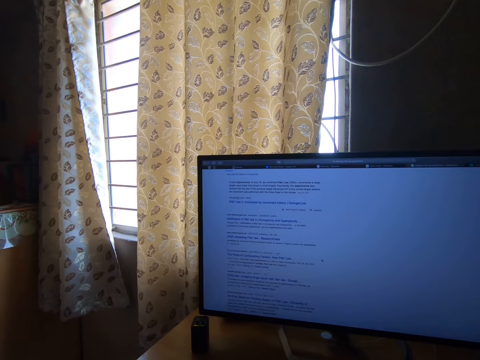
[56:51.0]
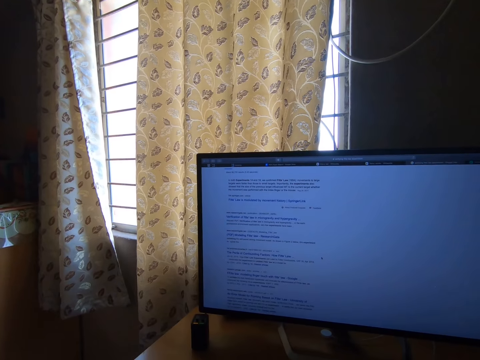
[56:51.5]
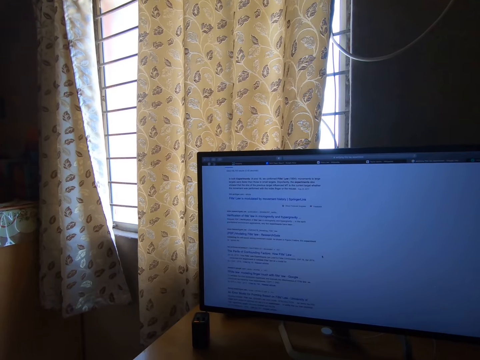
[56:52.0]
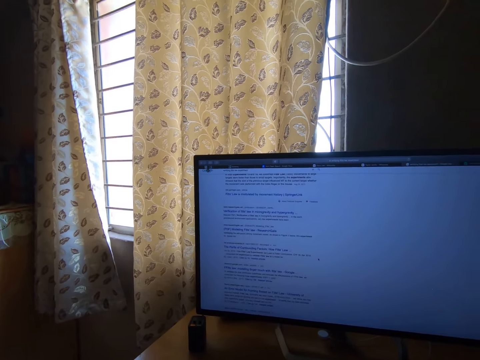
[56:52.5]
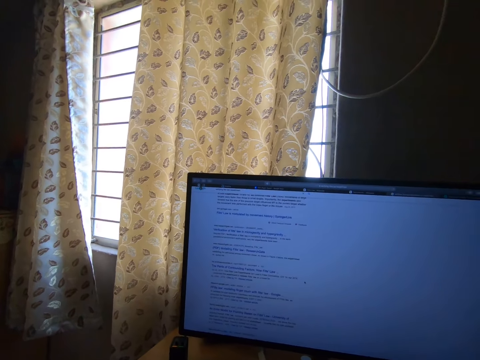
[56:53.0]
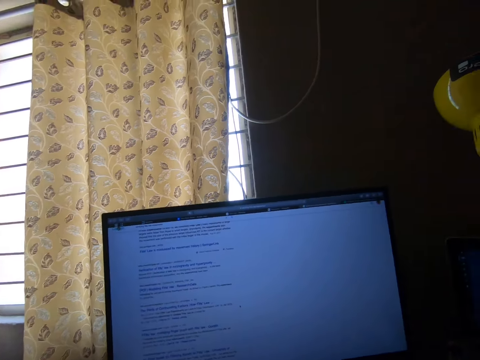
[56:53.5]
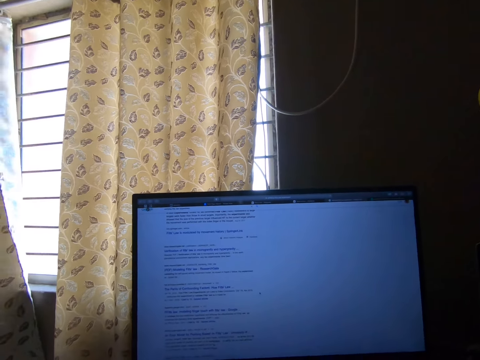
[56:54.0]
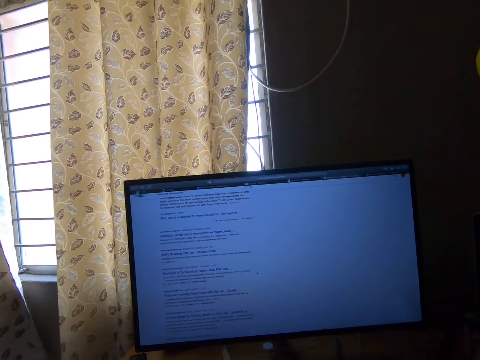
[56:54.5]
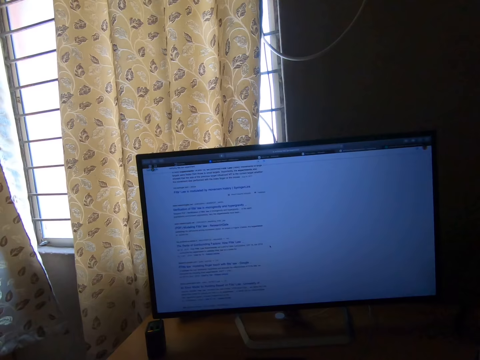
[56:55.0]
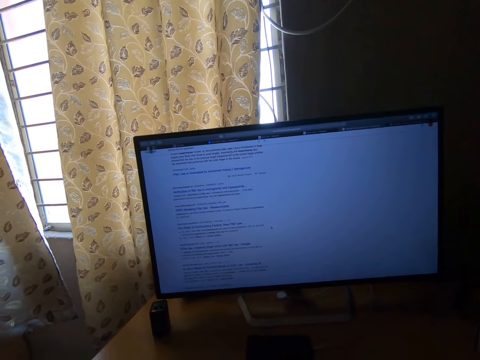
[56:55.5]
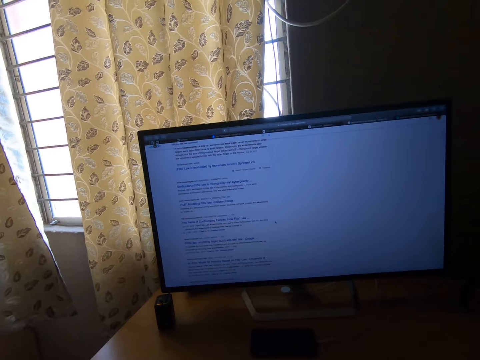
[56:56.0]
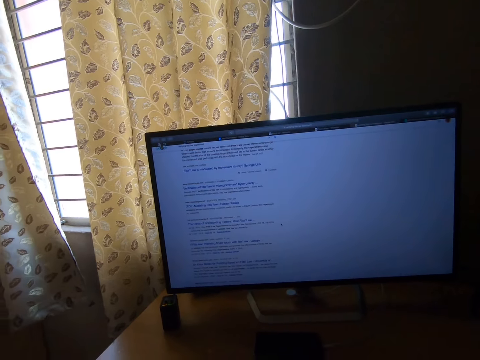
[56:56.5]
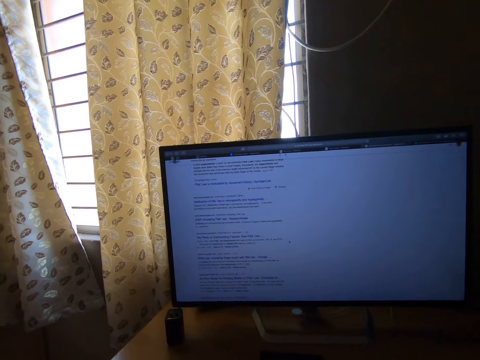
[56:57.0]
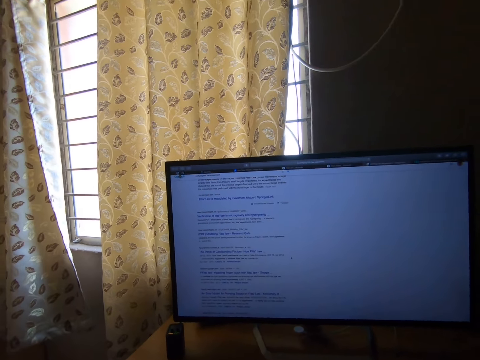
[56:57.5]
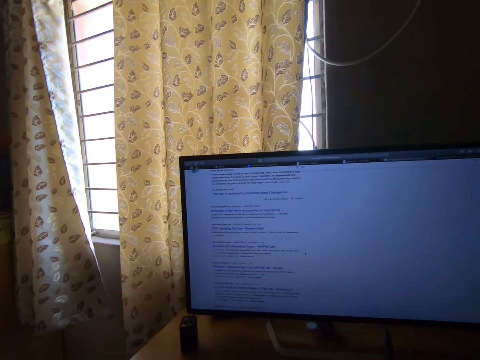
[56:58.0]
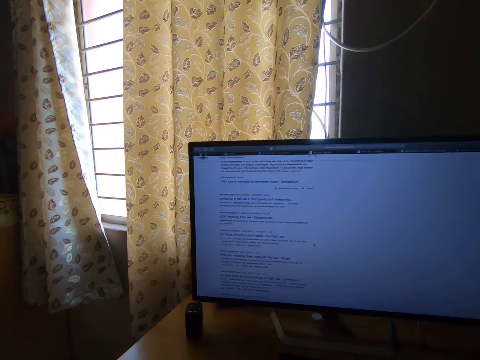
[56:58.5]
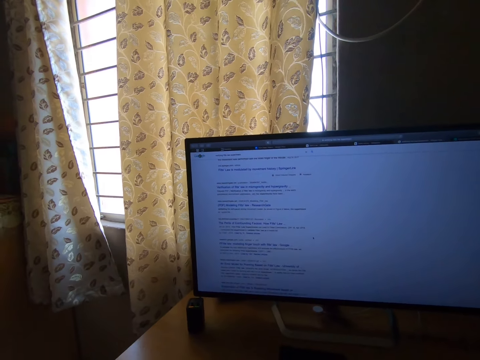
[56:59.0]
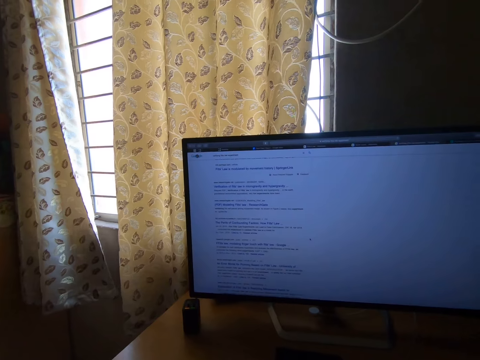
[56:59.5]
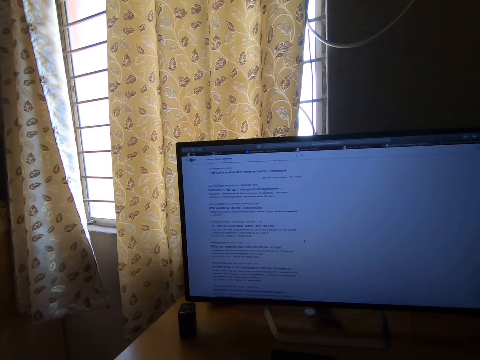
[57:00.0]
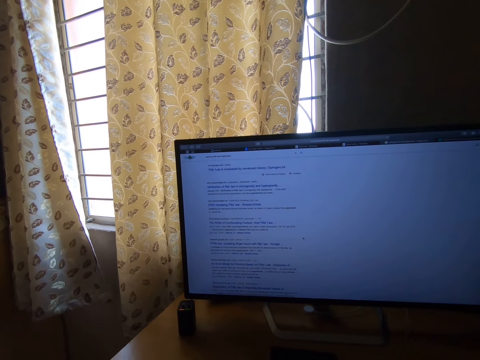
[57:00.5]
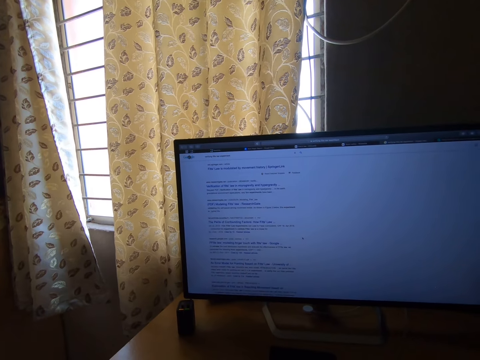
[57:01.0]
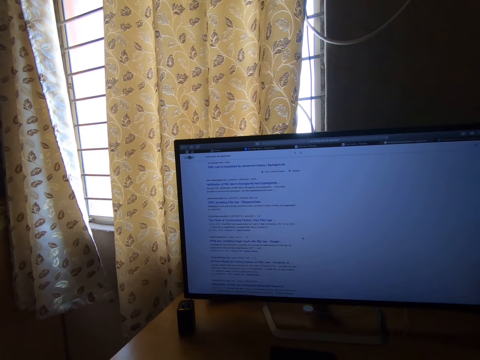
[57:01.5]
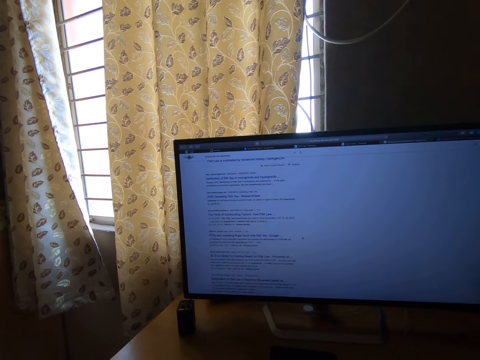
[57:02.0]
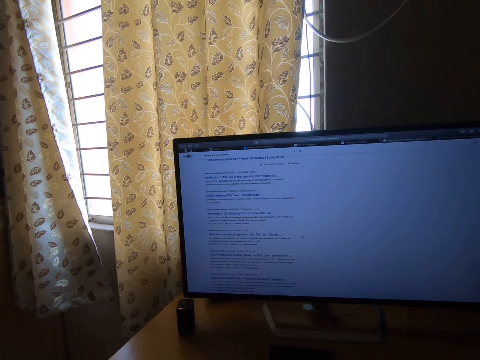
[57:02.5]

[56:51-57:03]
The camera wearer stares at the monitor.

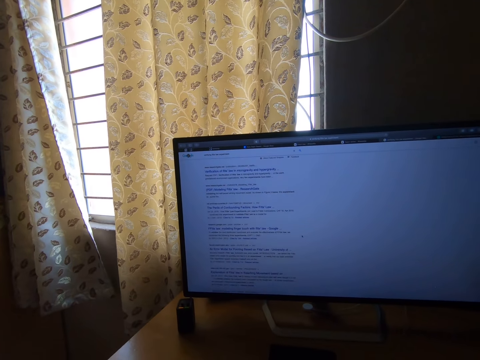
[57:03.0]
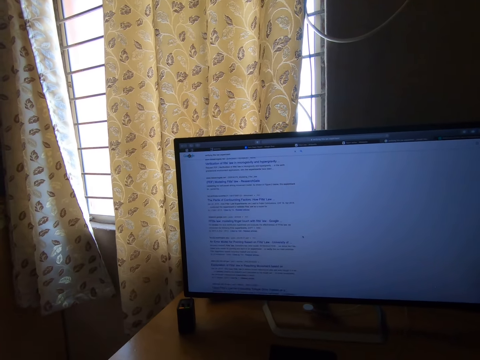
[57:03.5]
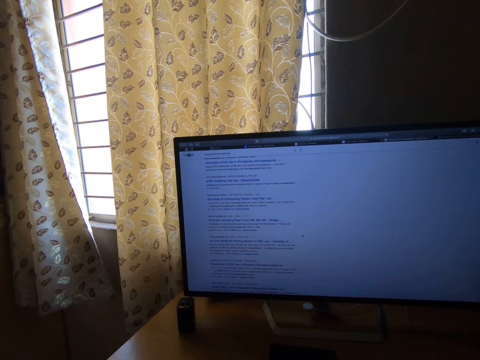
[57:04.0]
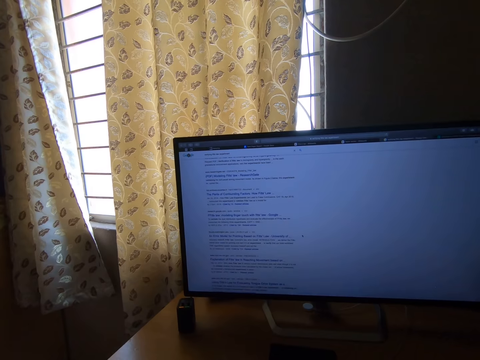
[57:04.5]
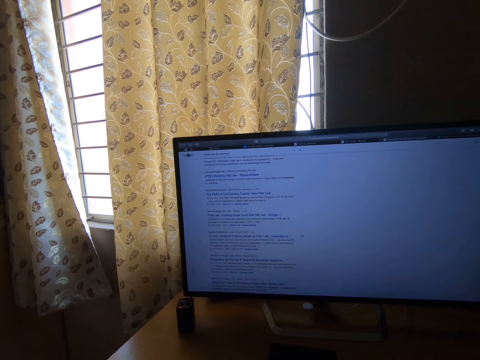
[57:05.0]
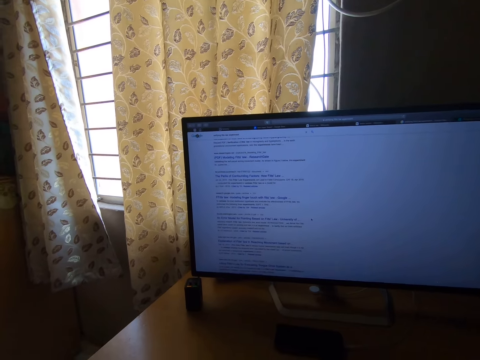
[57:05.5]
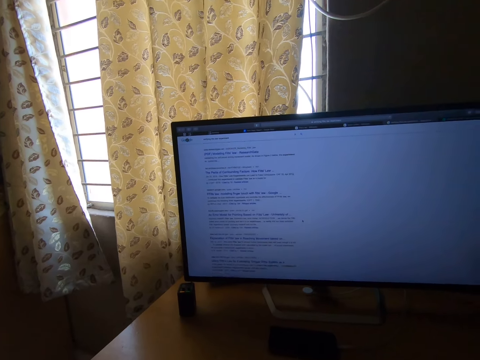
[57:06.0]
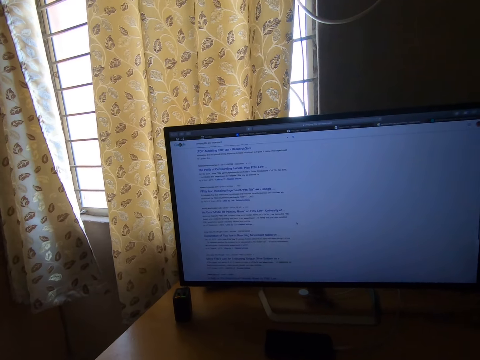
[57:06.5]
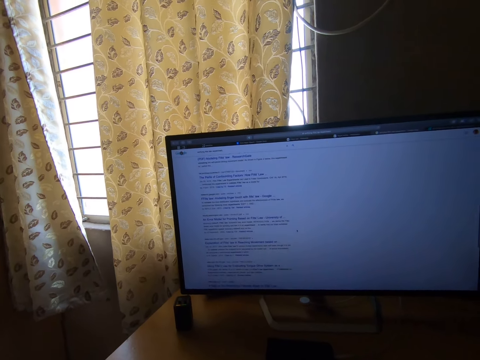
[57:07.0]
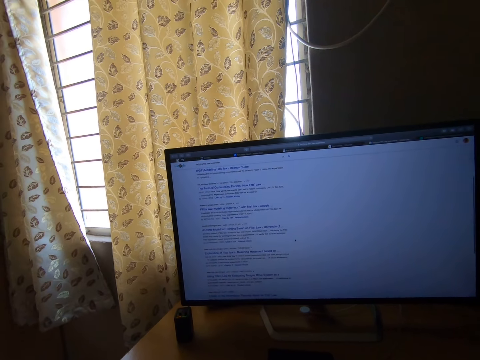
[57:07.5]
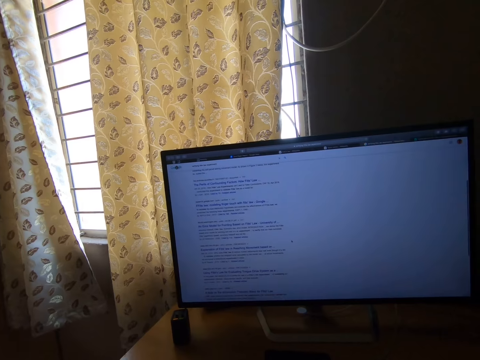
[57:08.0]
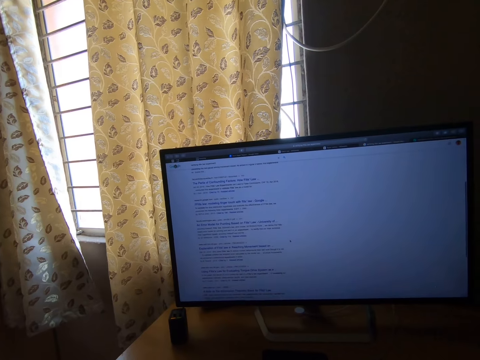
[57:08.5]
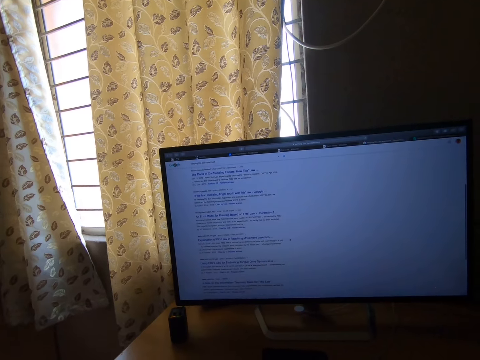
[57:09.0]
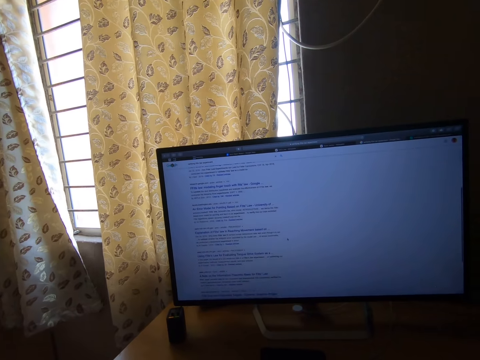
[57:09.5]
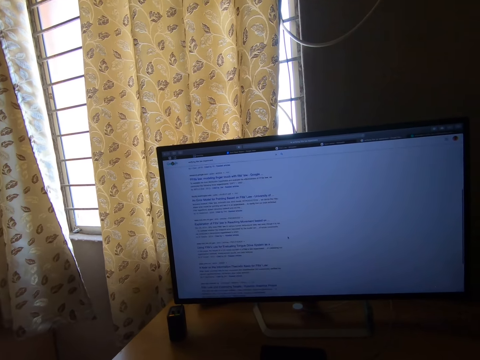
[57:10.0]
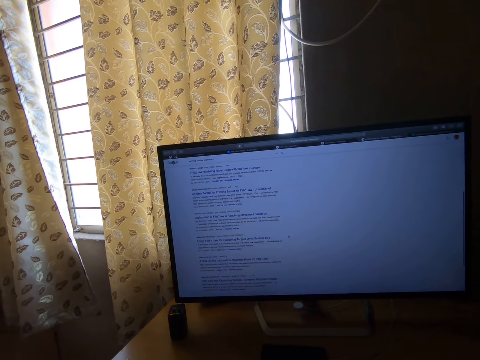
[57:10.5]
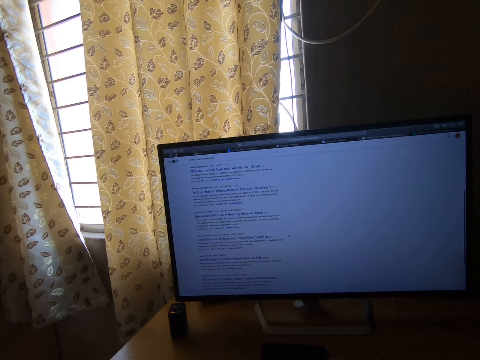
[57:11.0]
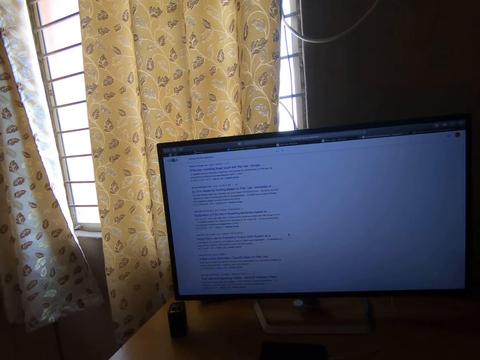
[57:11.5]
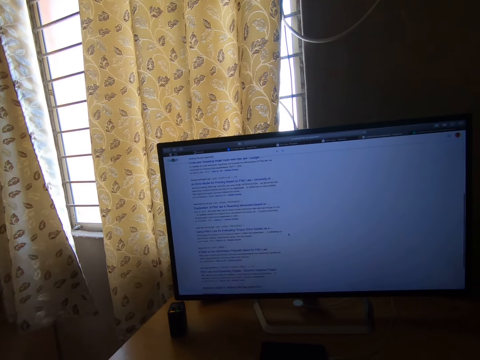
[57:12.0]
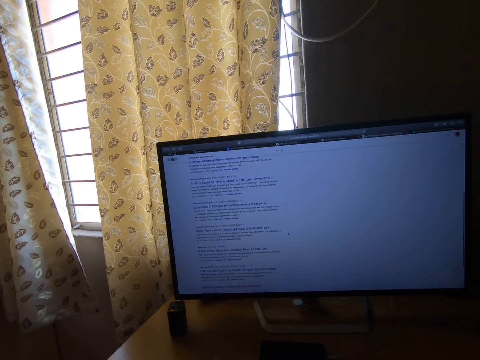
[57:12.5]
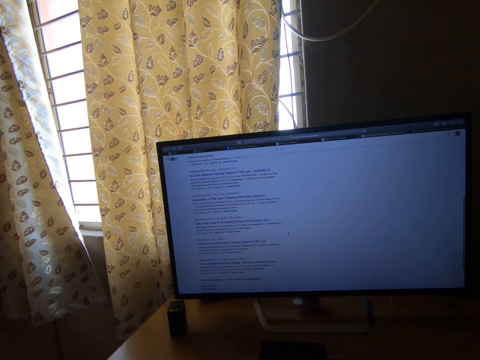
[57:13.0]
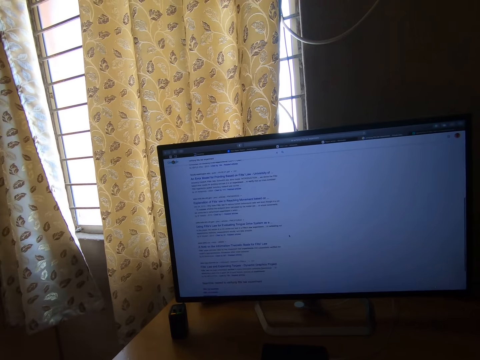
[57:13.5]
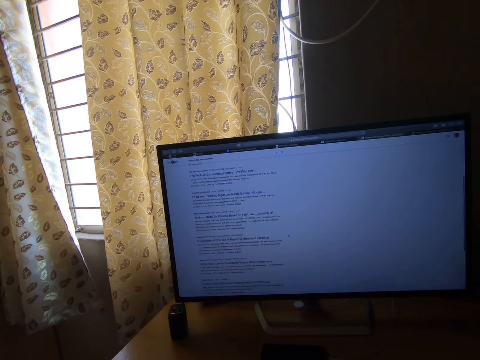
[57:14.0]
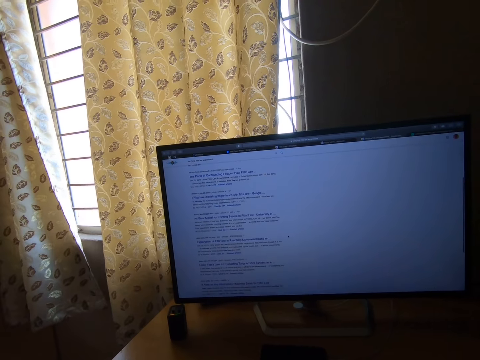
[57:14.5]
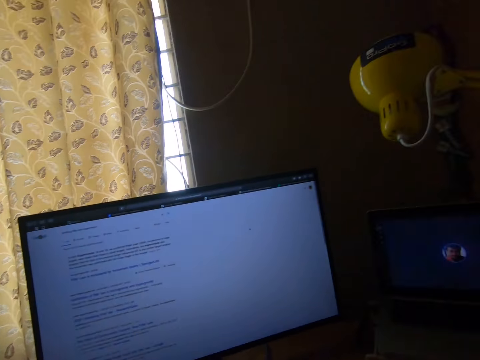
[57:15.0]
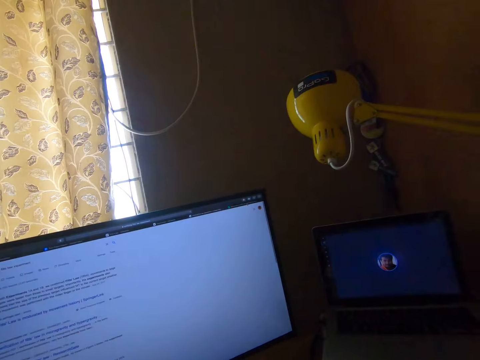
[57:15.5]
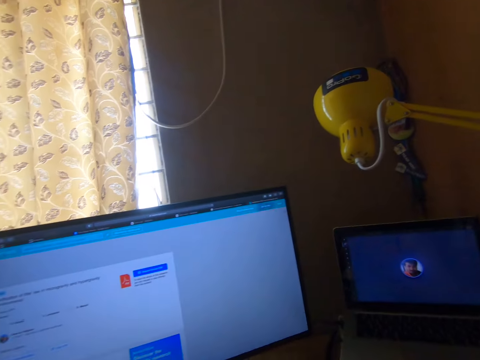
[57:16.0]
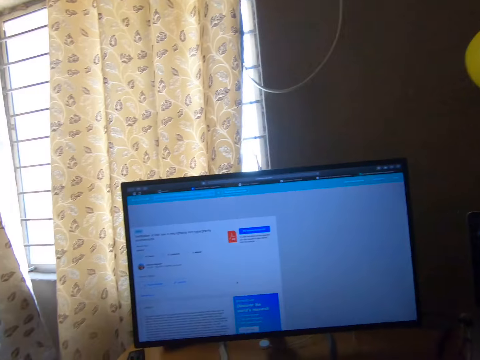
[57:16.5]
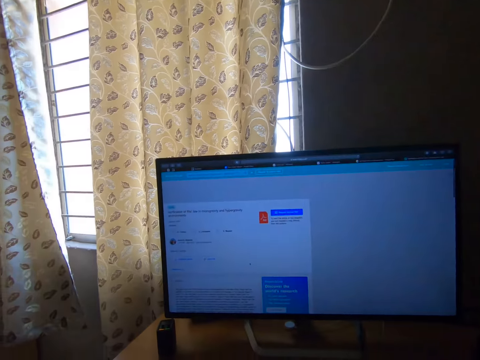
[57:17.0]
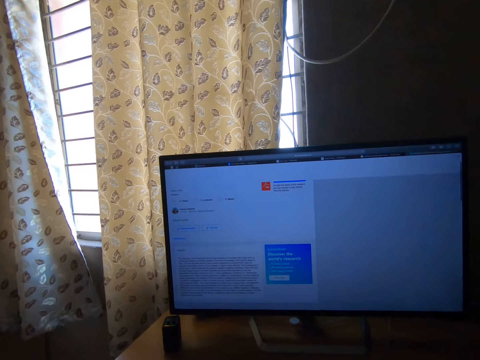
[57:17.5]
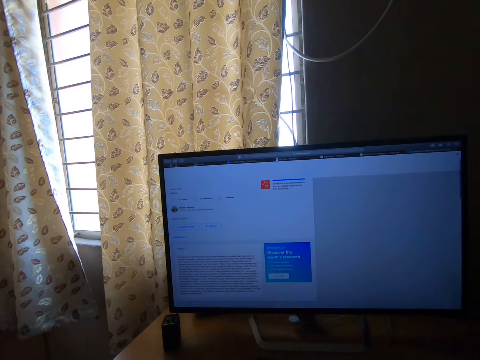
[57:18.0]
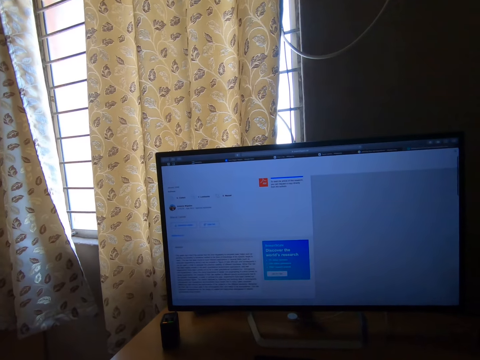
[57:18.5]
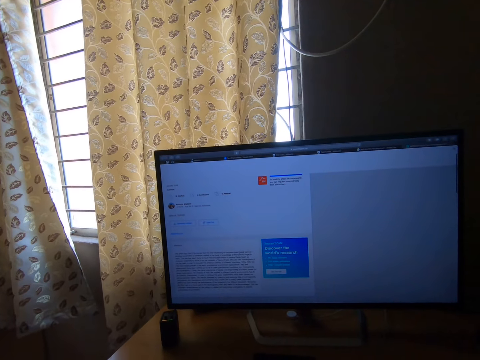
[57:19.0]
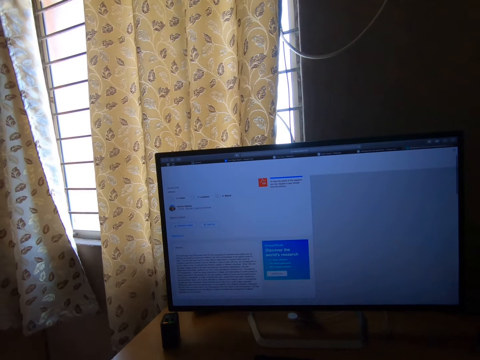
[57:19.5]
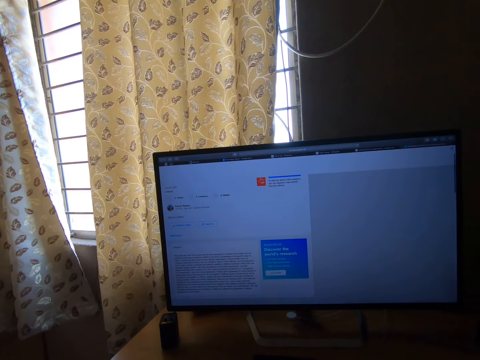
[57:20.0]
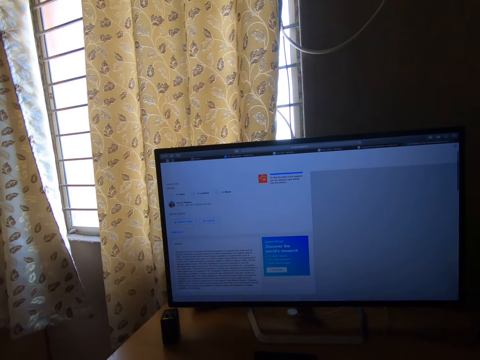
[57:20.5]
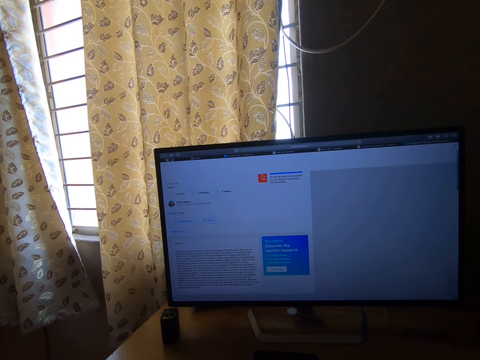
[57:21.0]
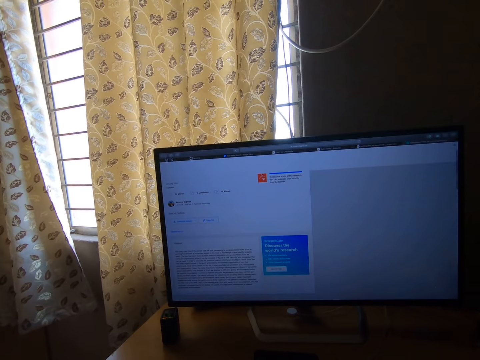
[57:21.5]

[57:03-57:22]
The camera wearer operates a screen. They stare at the monitor. They operate the screen. They click a mouse. They stare at the monitor.
